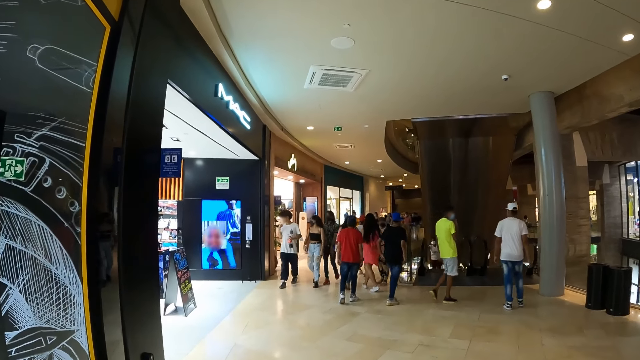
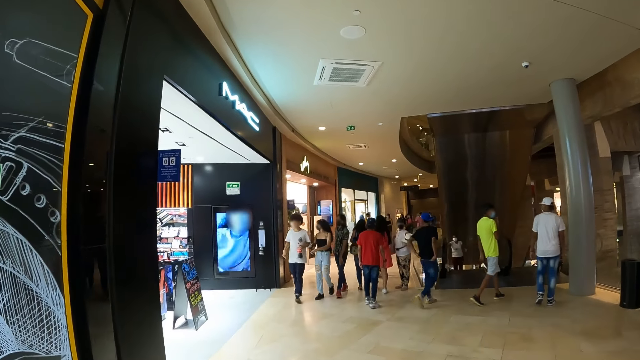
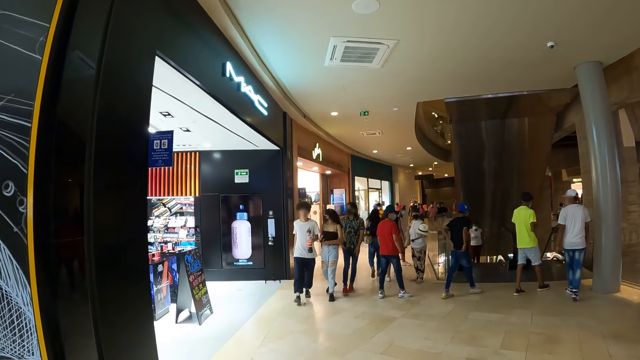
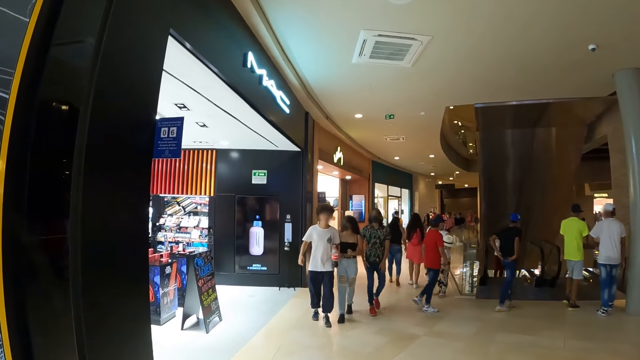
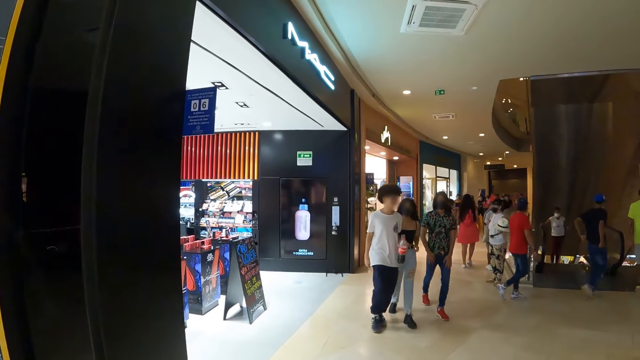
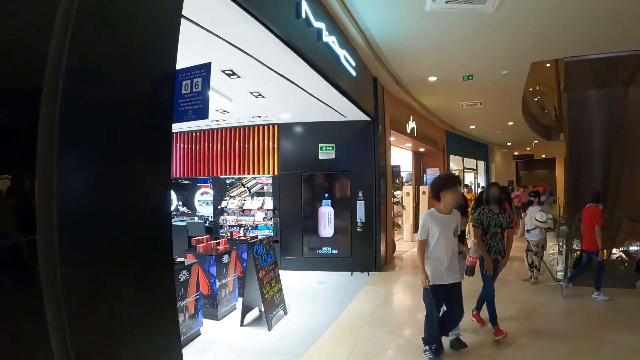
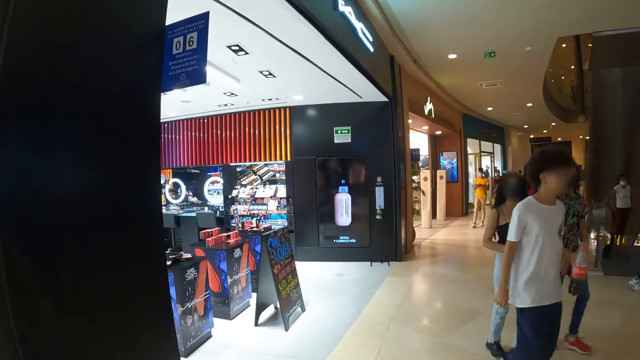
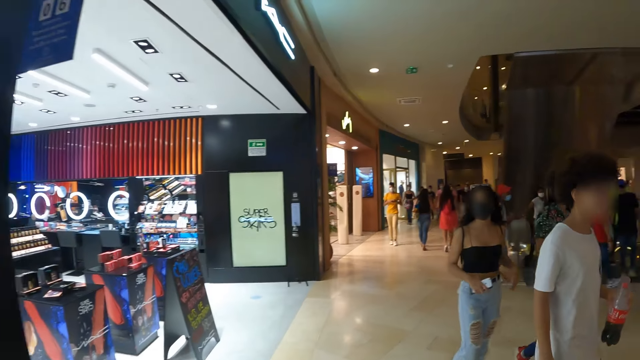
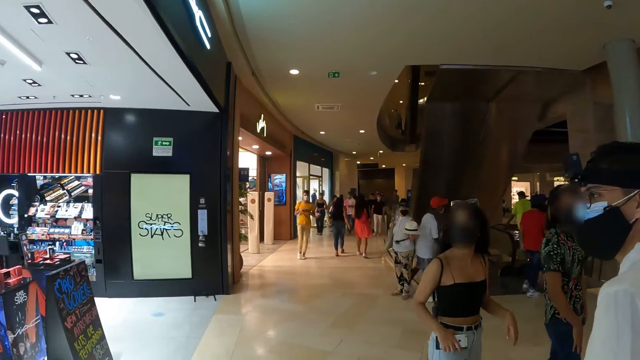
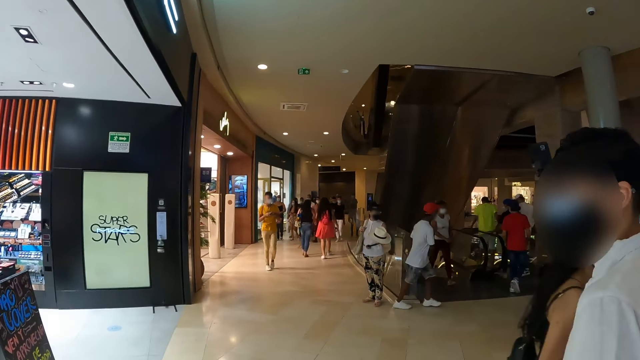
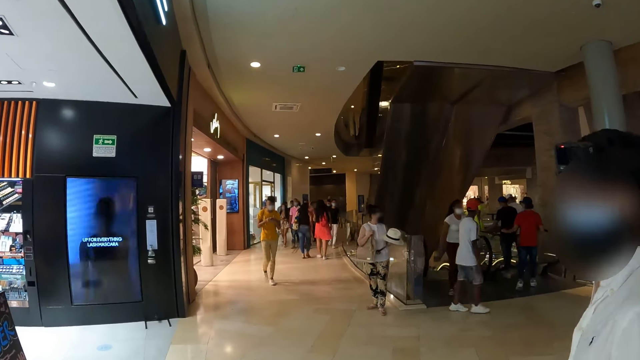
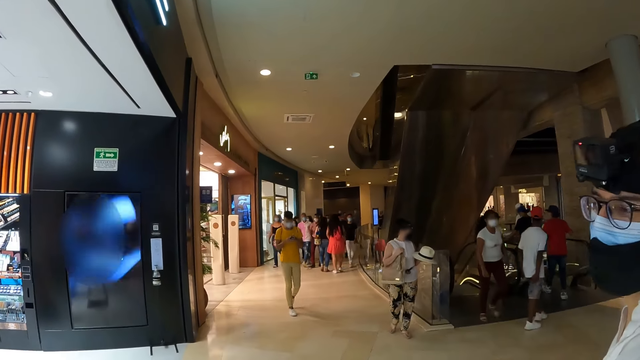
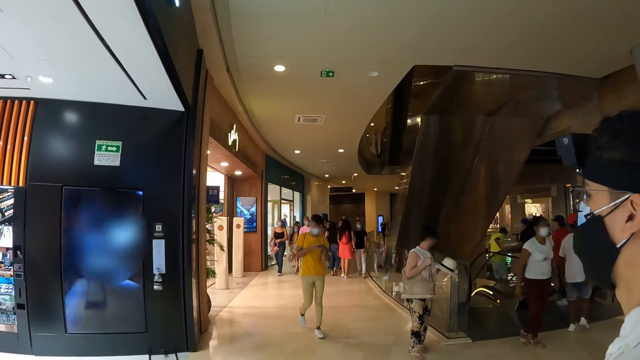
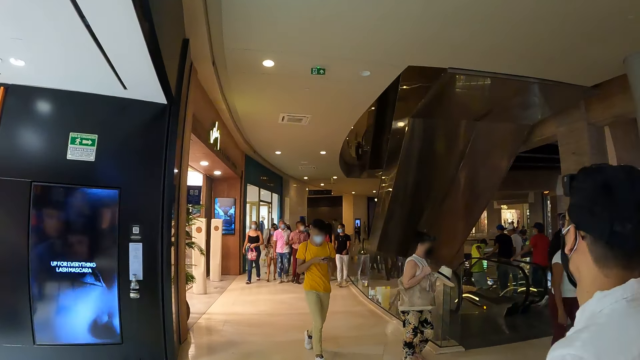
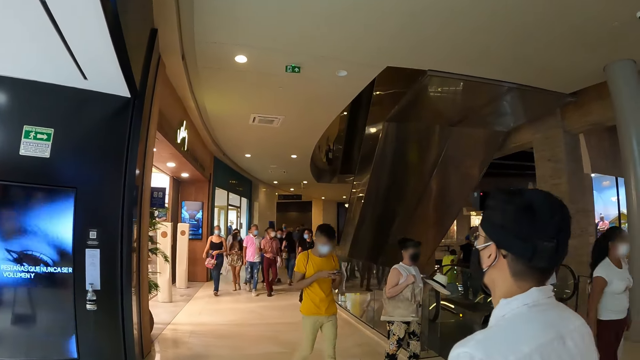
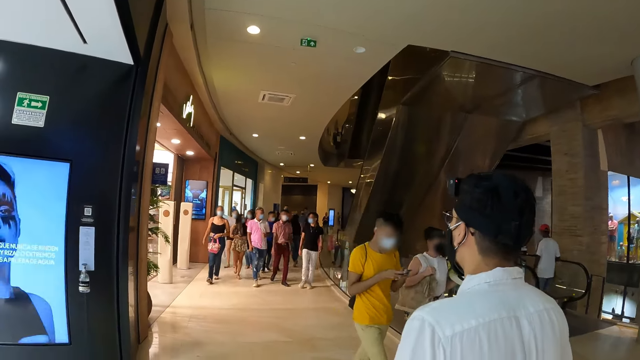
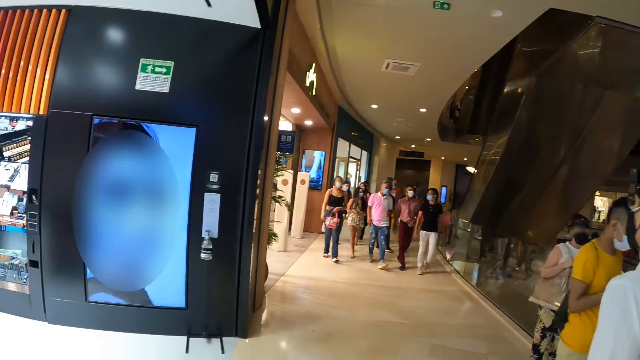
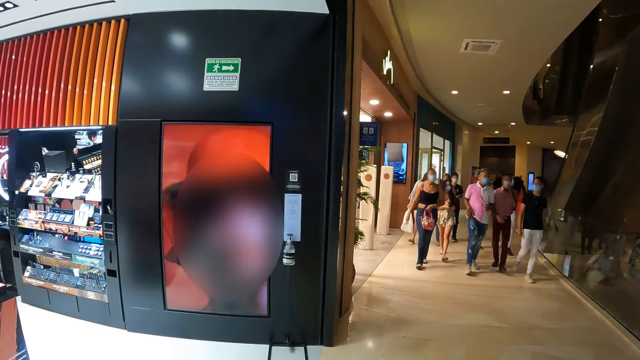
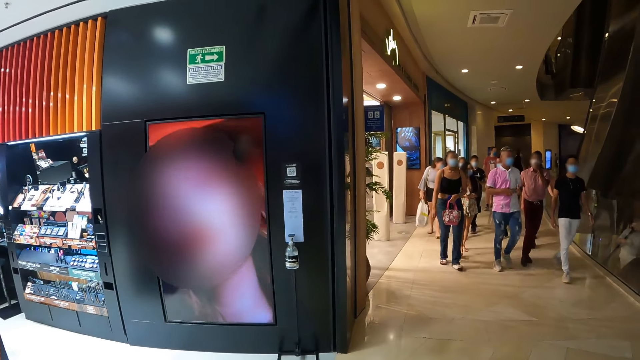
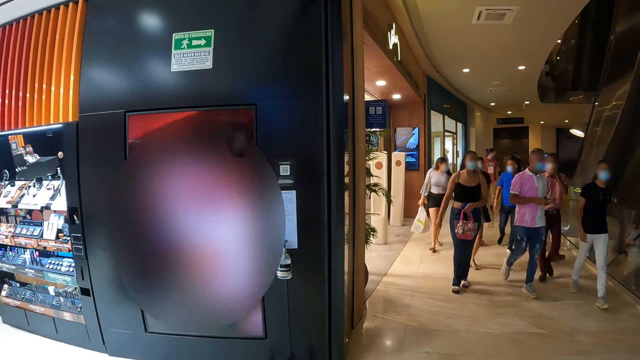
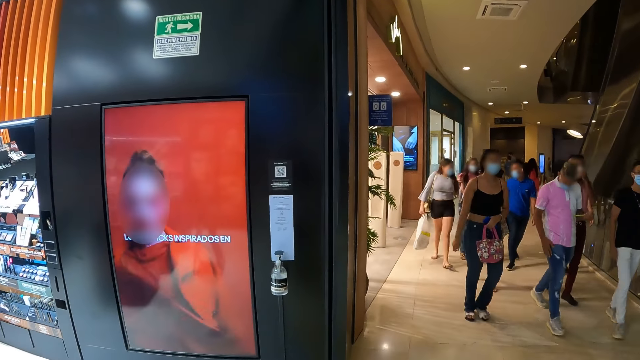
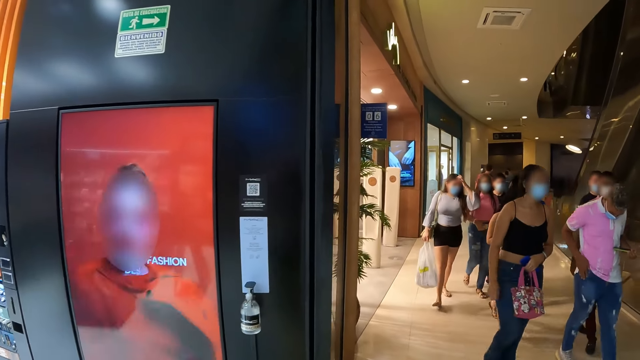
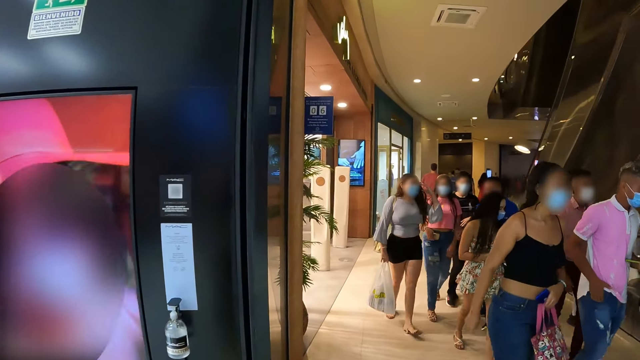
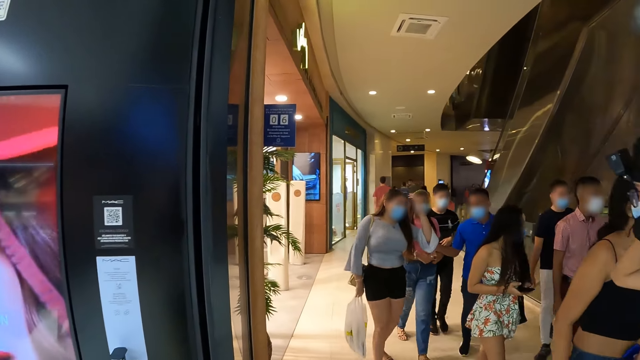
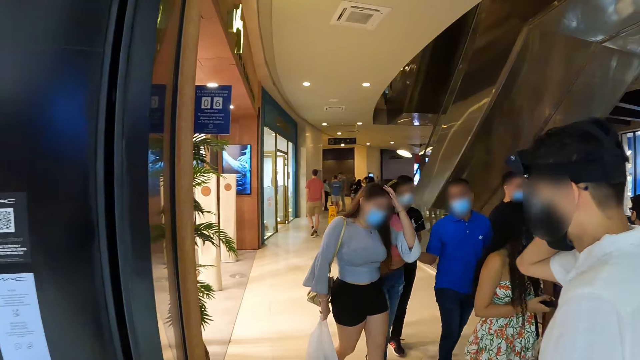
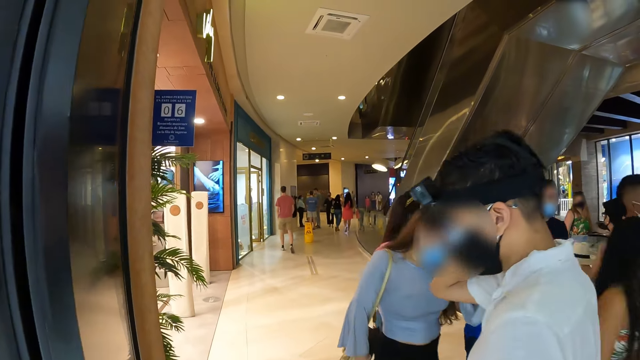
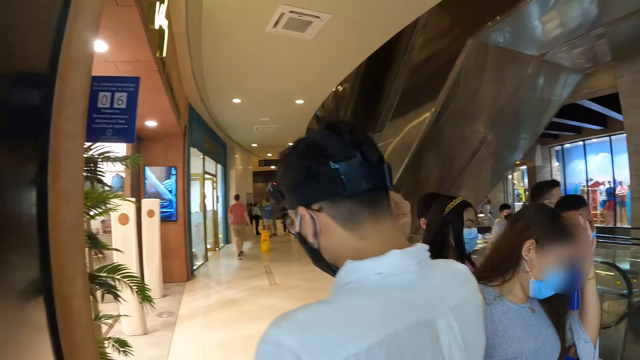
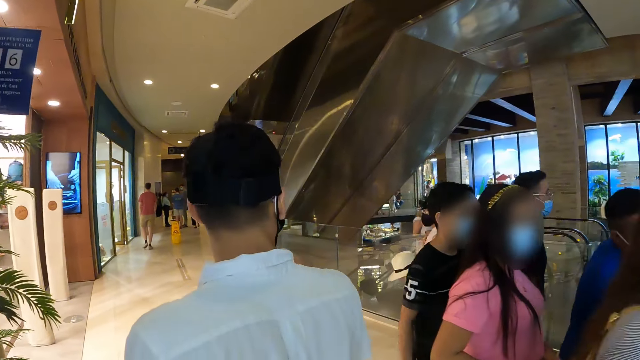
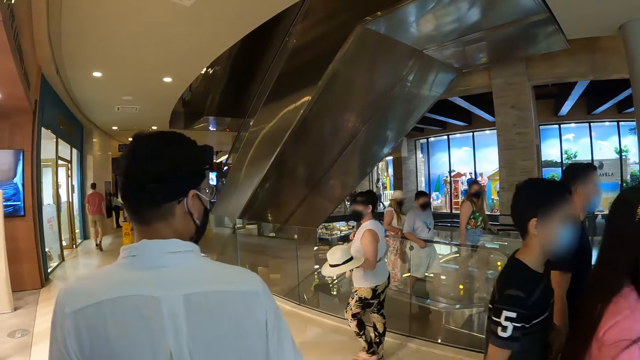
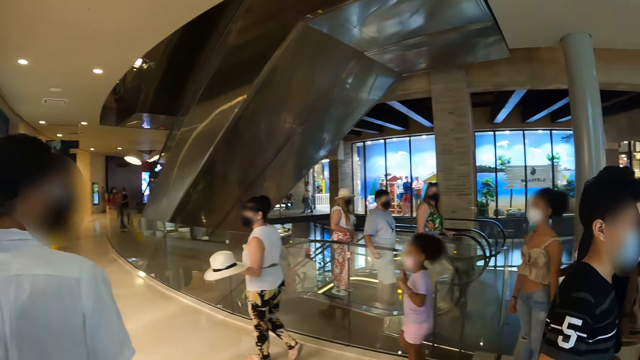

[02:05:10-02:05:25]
A man interacts with the camera wearer. The man walks around a mall. The camera wearer looks around the mall. They walk around the mall. The man touches his hair with his right hand.

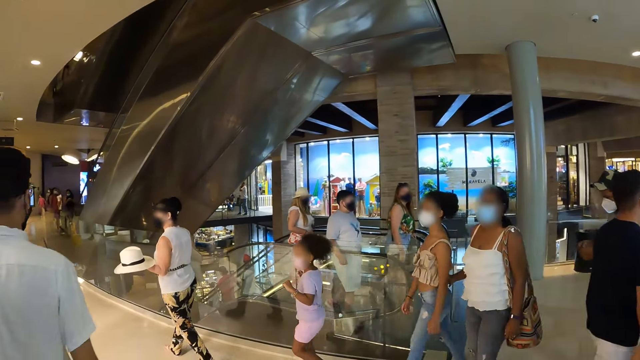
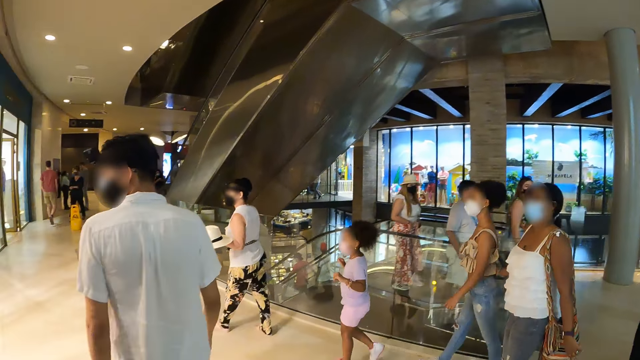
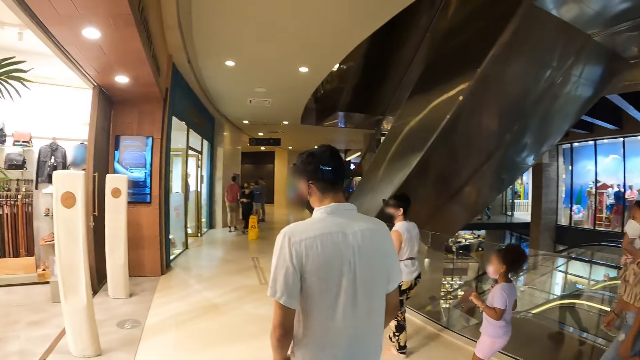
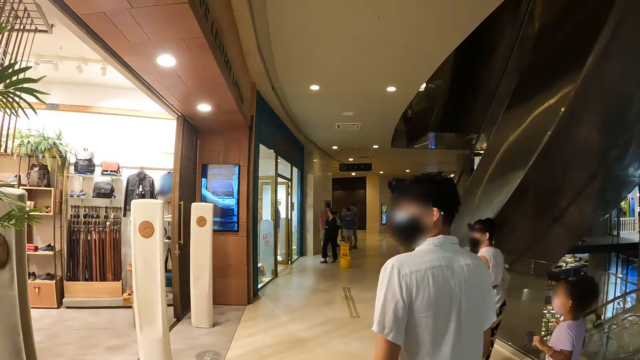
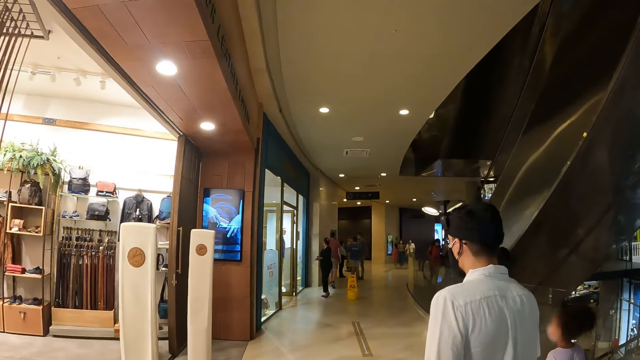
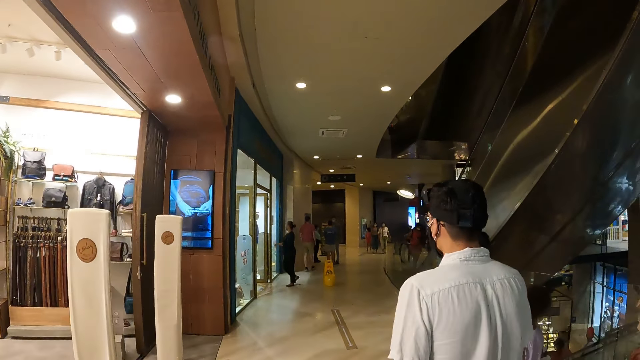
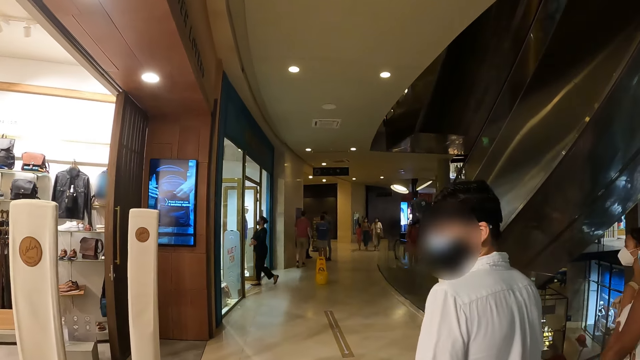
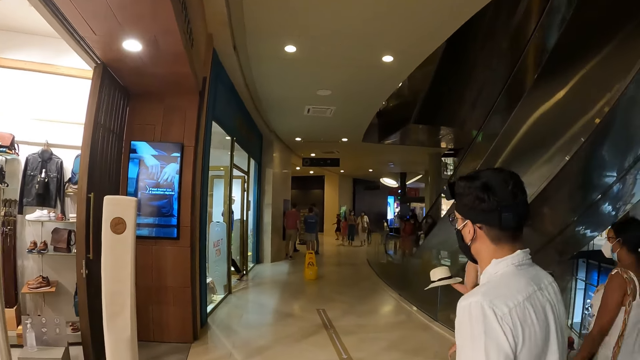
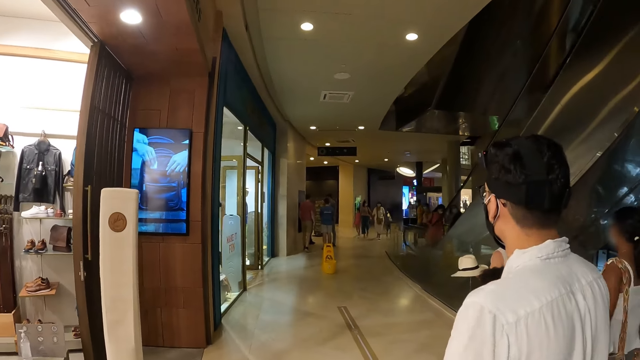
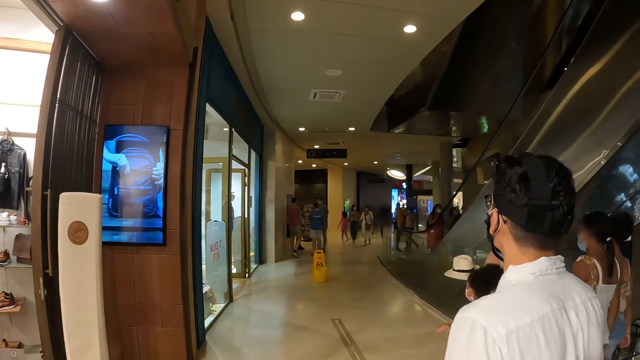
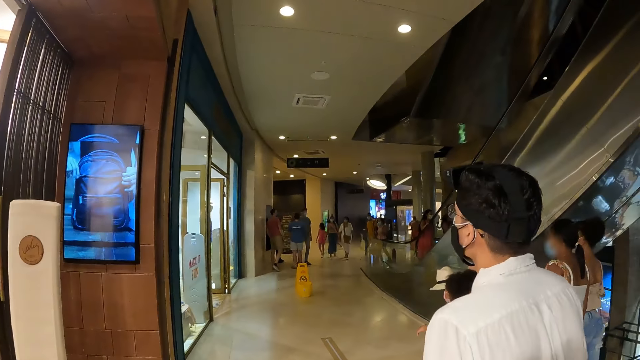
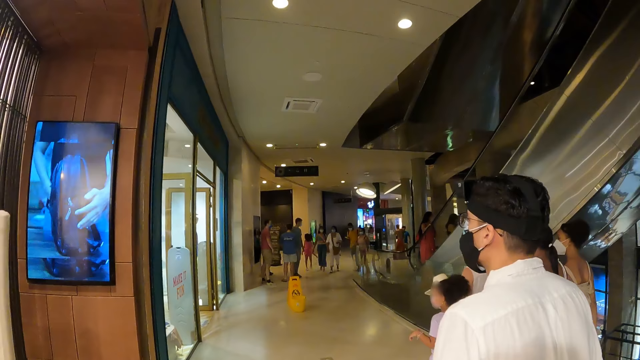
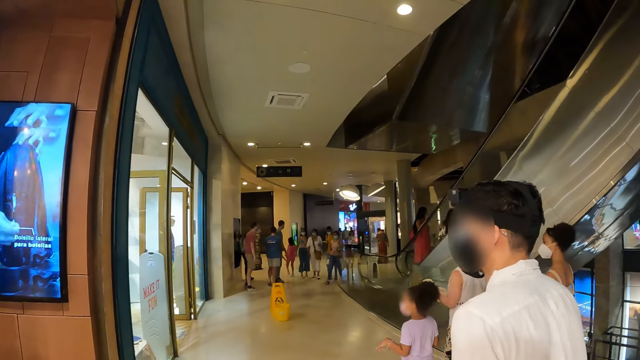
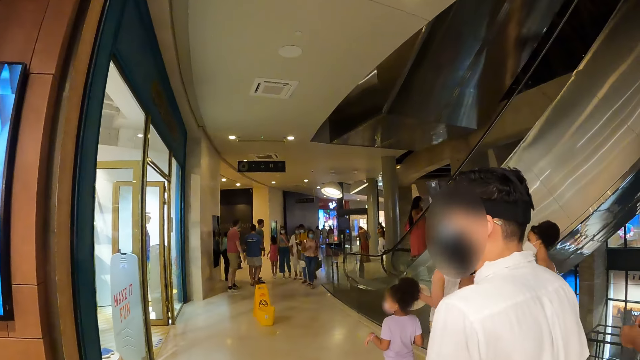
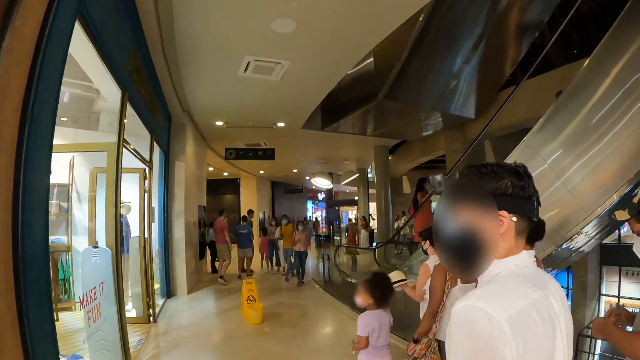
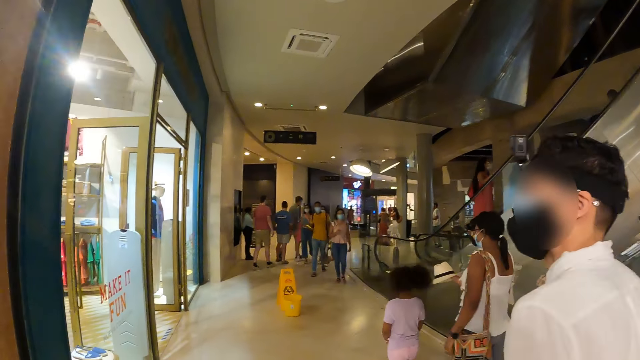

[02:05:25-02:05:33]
The camera wearer looks around a mall. A man interacts with the camera wearer. The man walks around the mall.
